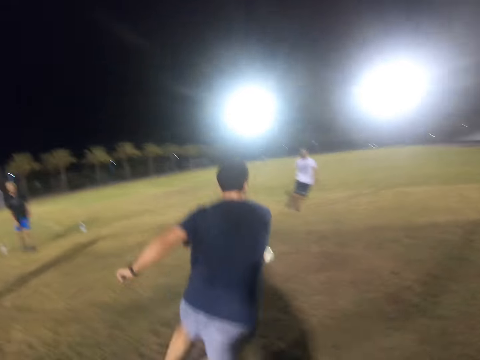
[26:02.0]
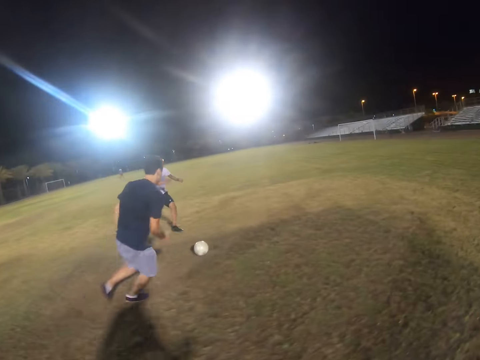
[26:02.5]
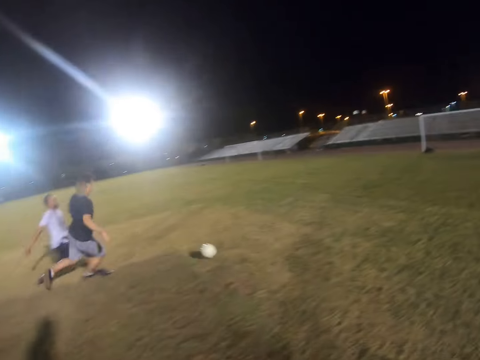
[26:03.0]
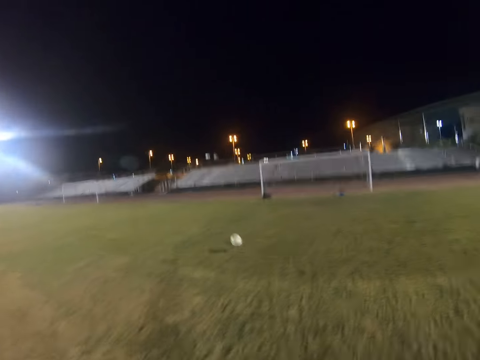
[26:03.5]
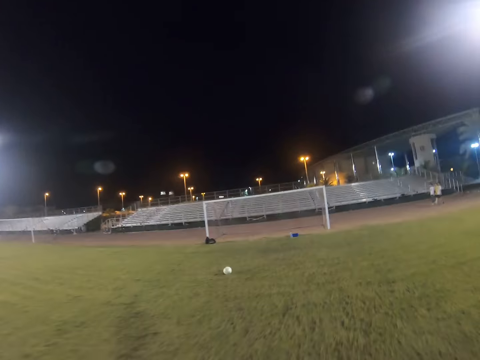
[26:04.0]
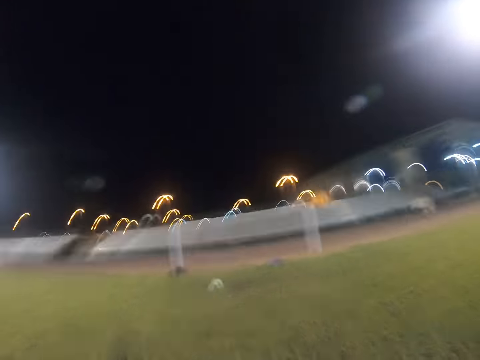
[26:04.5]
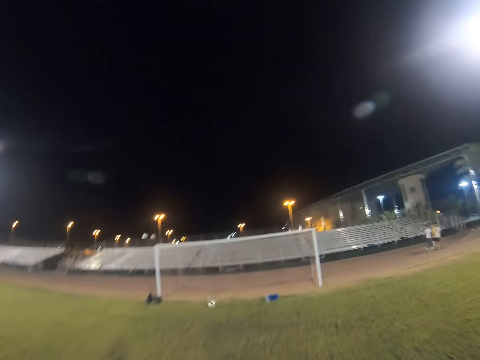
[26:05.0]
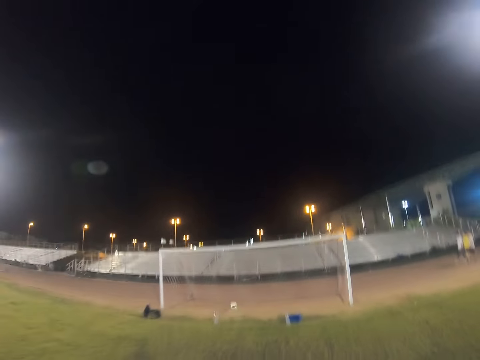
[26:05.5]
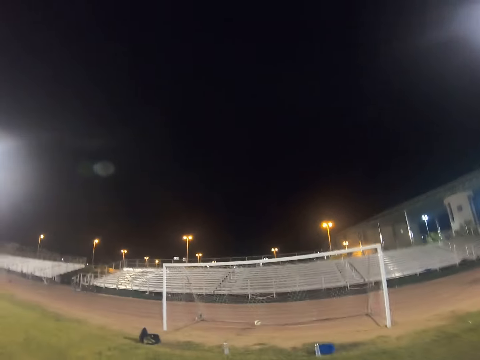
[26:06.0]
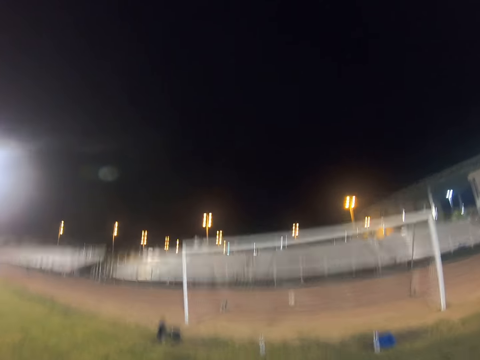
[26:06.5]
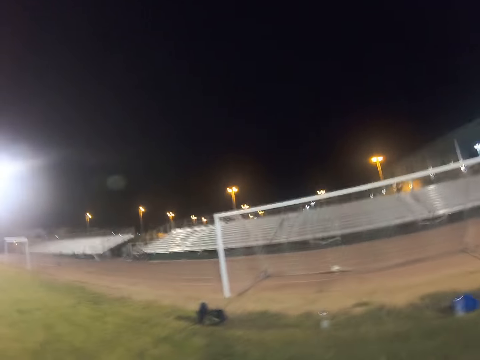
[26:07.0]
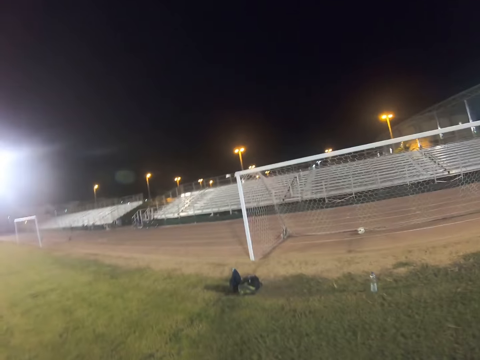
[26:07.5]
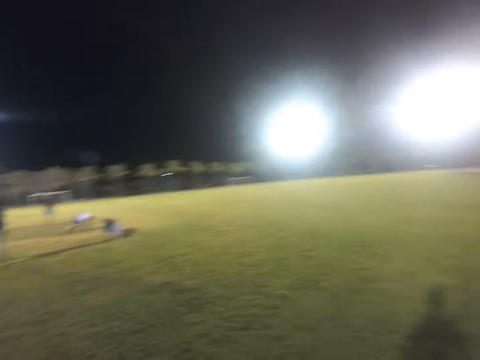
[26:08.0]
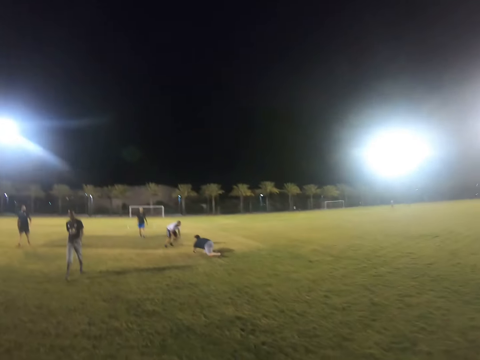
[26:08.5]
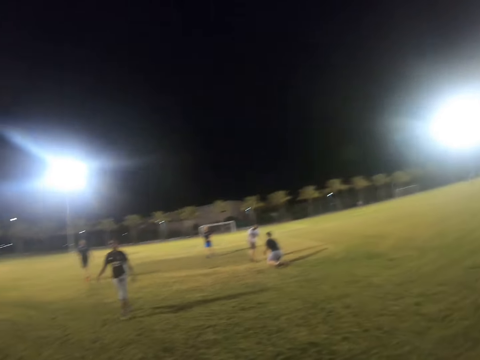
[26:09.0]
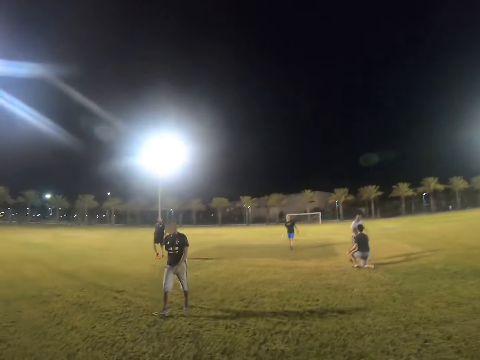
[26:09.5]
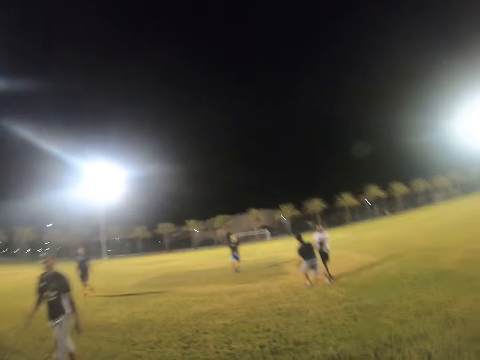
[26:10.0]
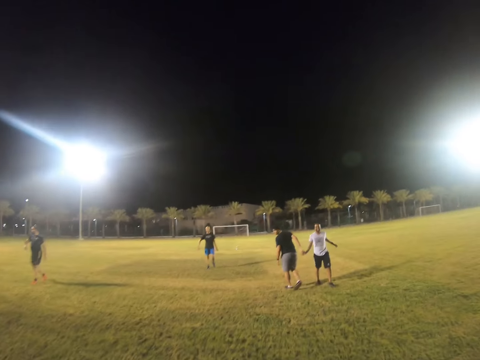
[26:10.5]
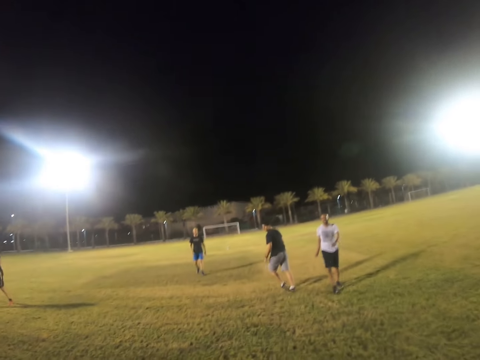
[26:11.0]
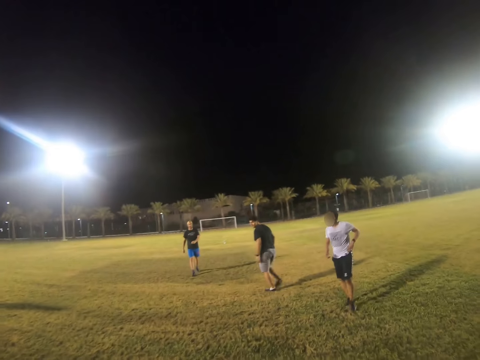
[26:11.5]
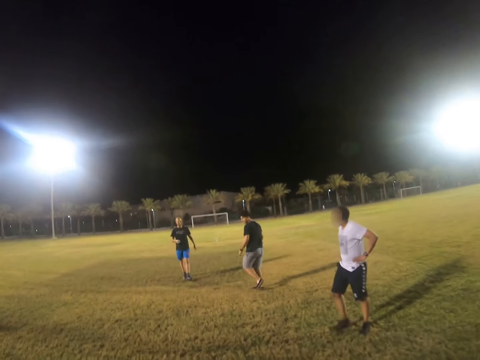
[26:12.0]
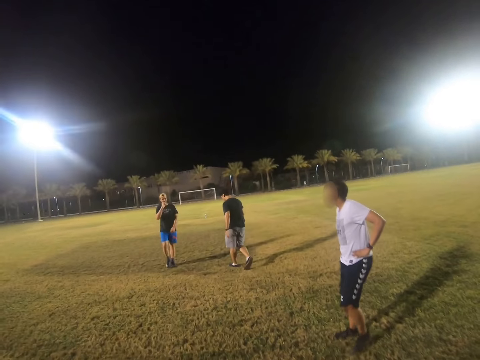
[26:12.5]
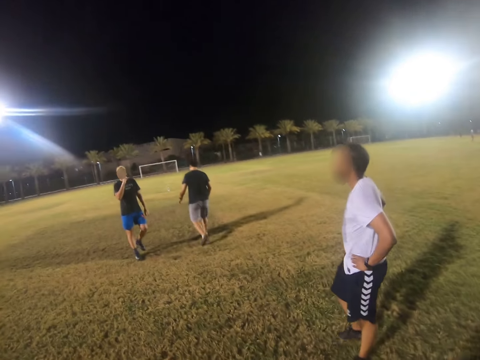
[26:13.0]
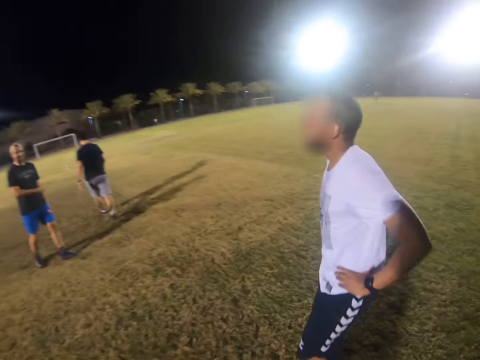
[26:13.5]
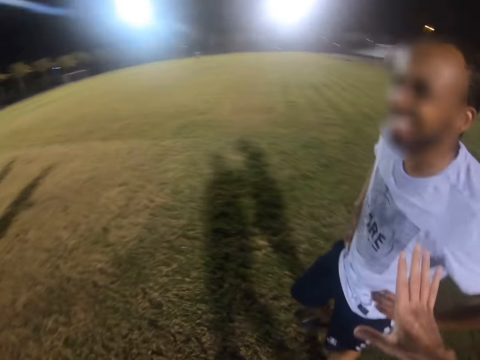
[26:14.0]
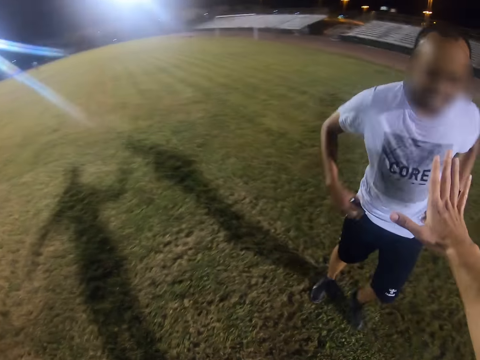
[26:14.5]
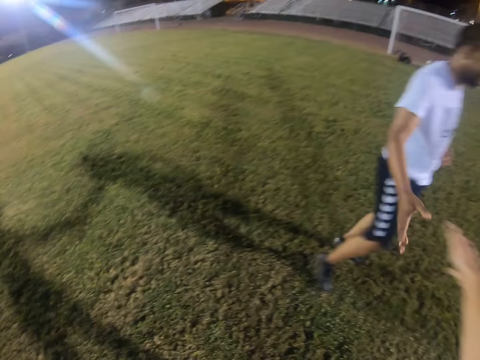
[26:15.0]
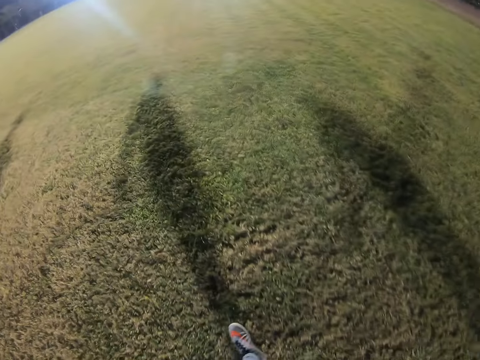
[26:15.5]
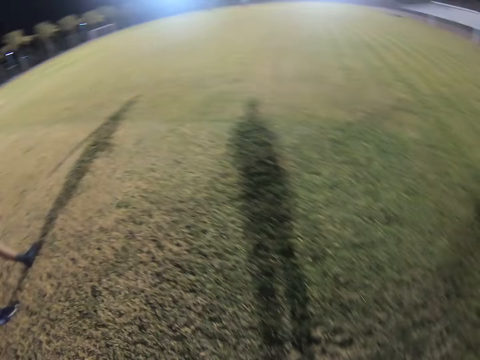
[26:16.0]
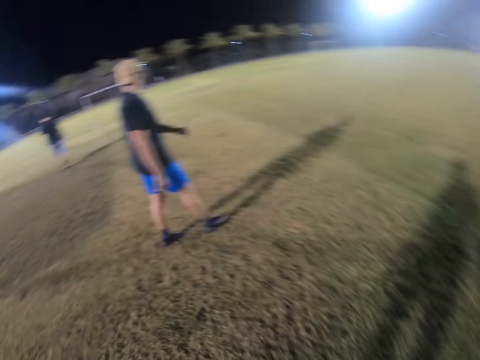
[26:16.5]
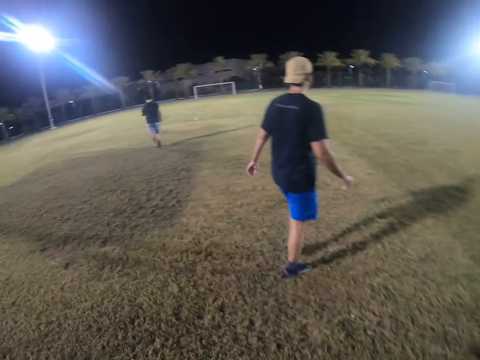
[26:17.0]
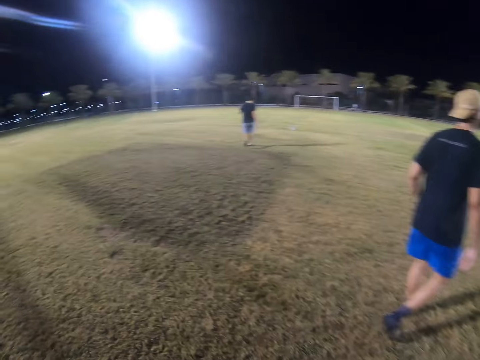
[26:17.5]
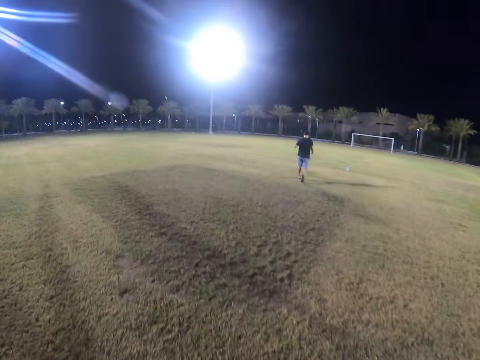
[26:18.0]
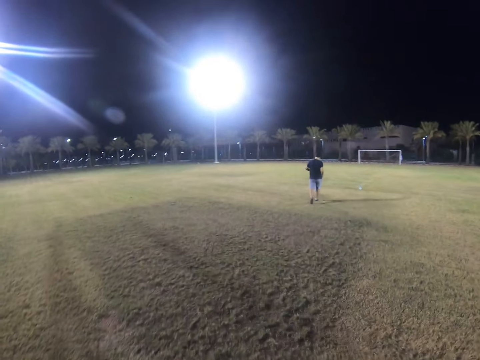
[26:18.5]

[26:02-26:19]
A man runs after the ball and hits the ball. The camera wearer walks in the field. They give a high five to another man.

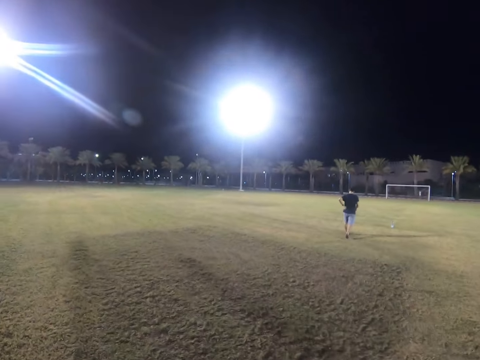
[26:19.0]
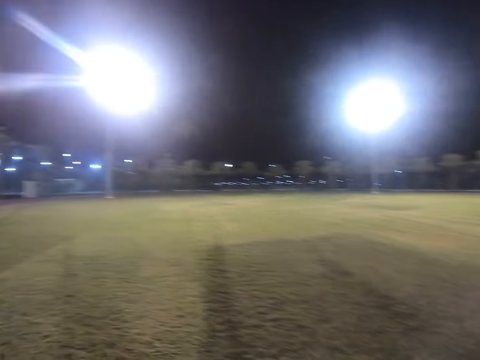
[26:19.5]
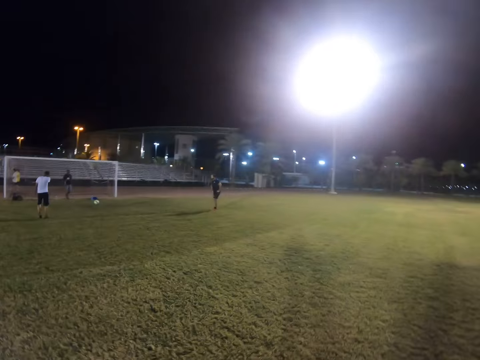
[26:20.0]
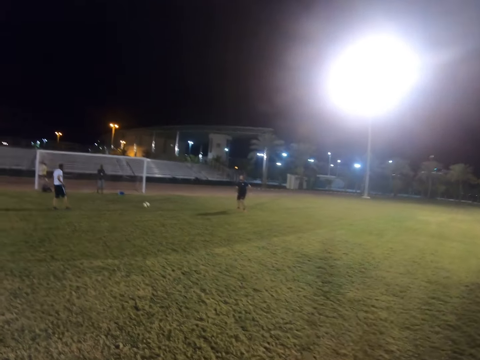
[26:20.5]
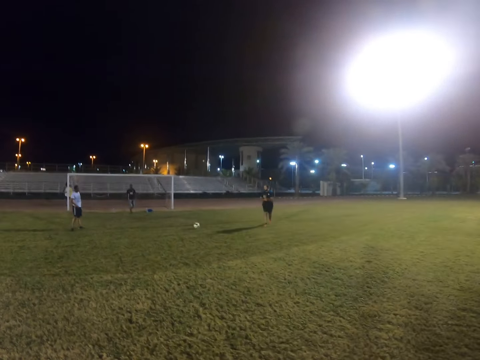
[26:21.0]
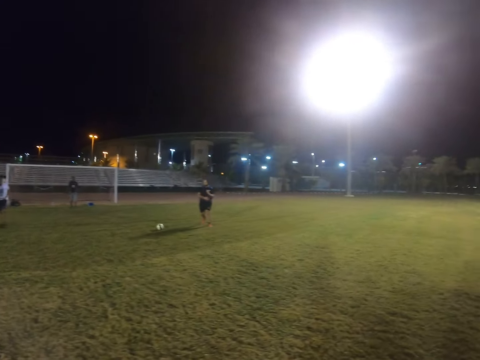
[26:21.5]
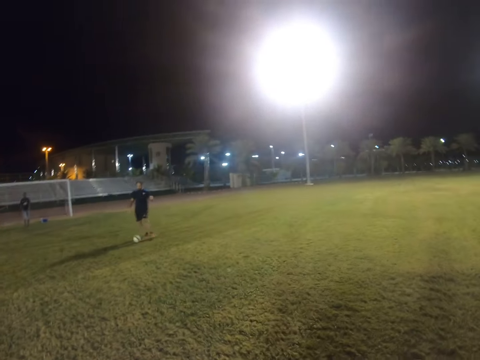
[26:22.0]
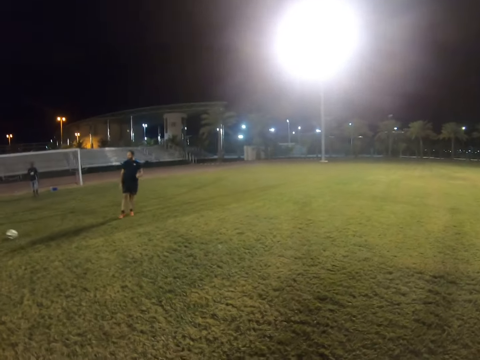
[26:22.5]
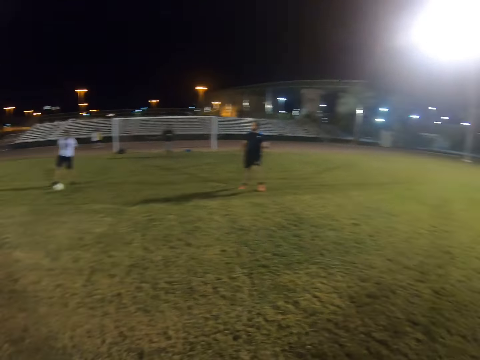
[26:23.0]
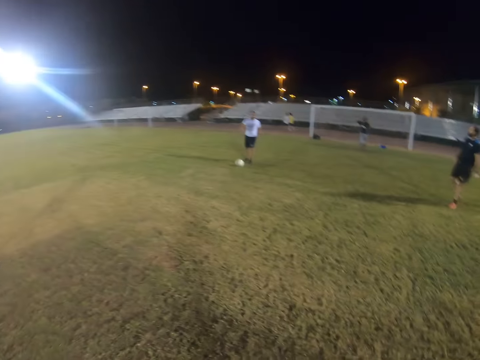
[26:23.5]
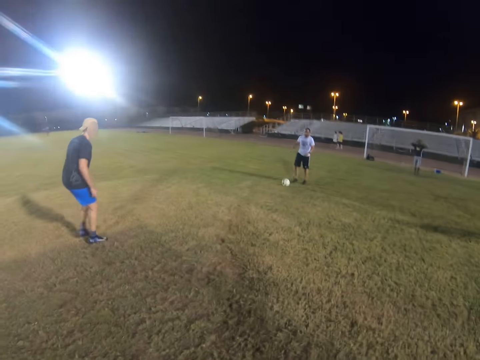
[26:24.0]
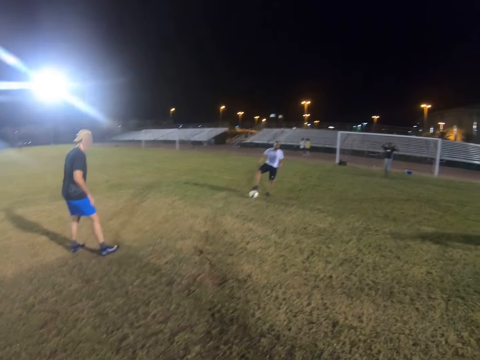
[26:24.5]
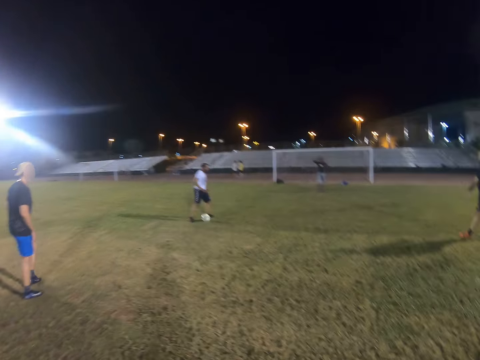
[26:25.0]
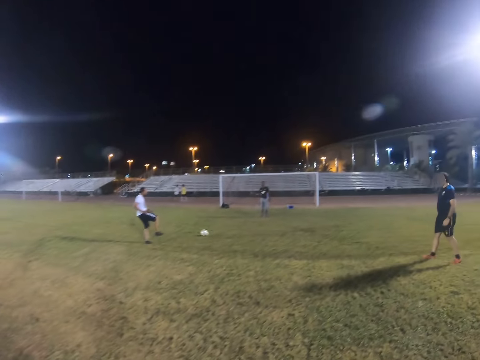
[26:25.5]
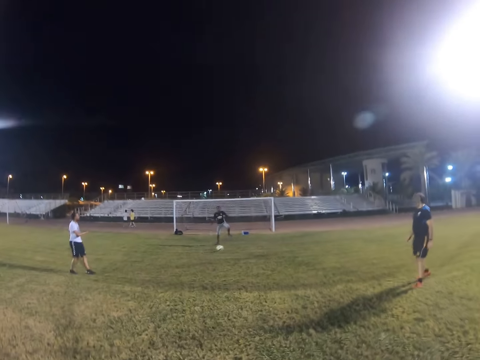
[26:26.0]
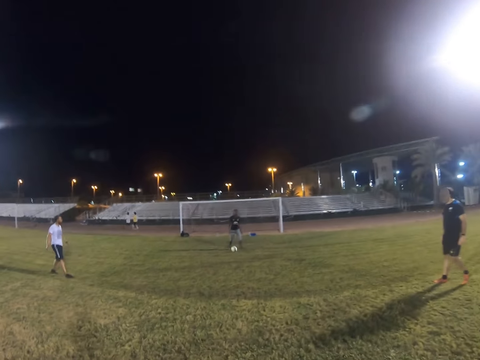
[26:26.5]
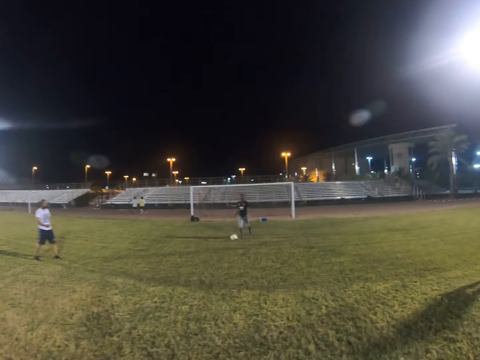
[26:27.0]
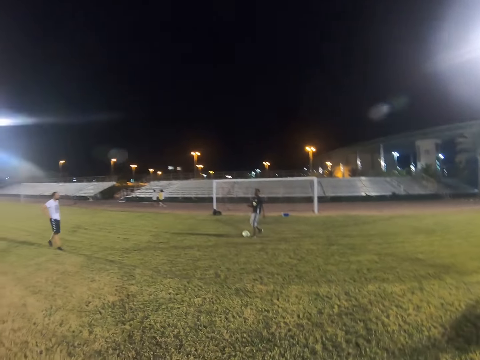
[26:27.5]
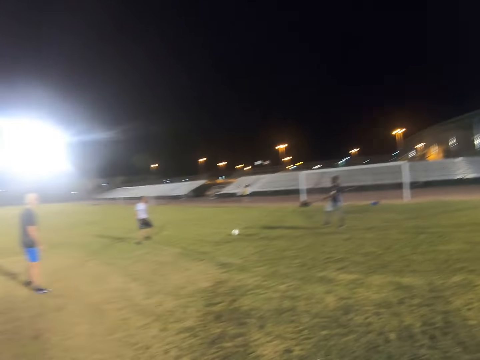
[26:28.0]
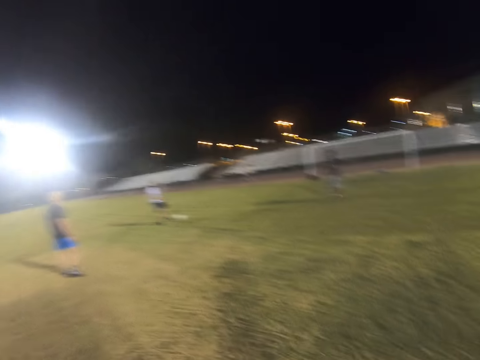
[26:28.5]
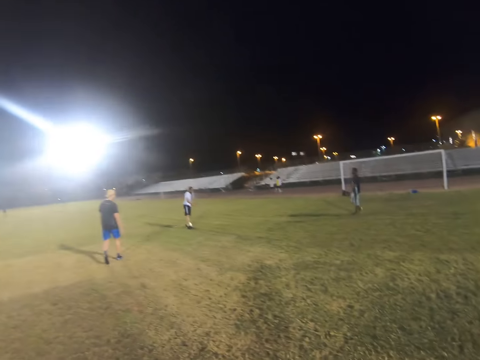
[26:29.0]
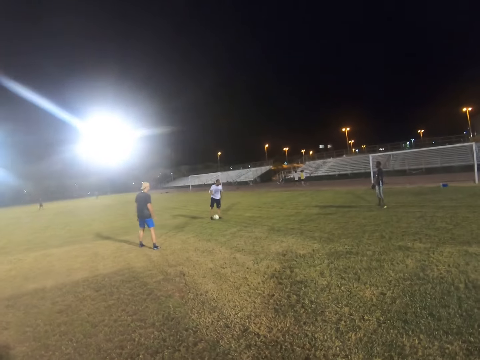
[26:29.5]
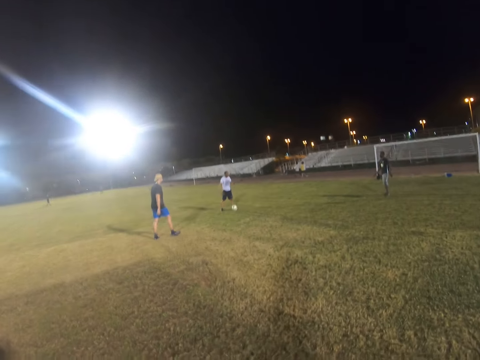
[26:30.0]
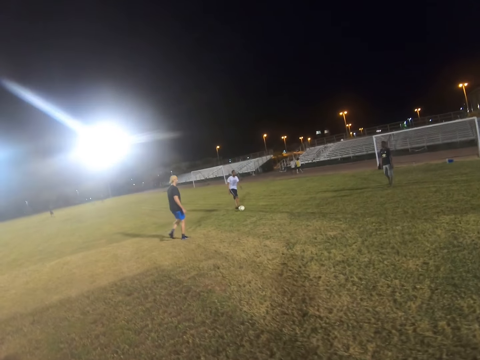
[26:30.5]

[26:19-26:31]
A man hits the ball. Another man hits the ball. Another man hits the ball. The first man hits the ball.
